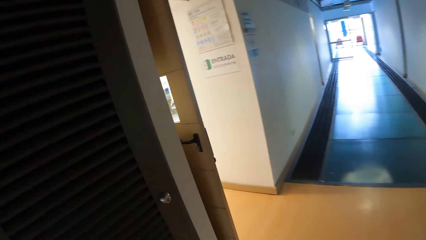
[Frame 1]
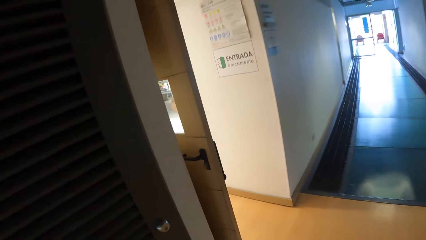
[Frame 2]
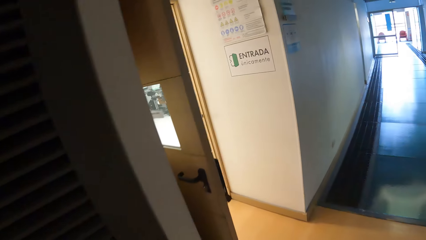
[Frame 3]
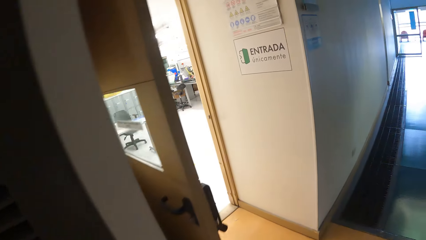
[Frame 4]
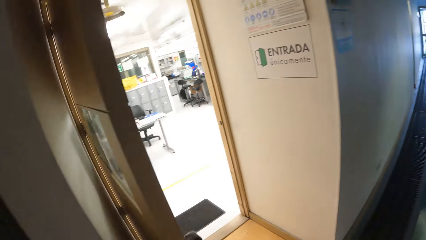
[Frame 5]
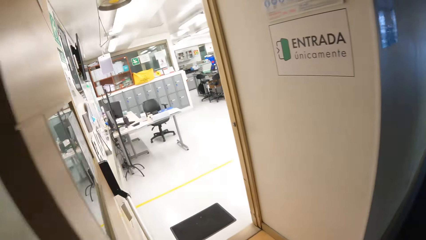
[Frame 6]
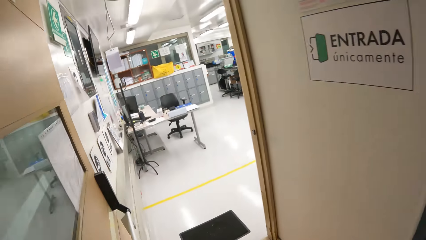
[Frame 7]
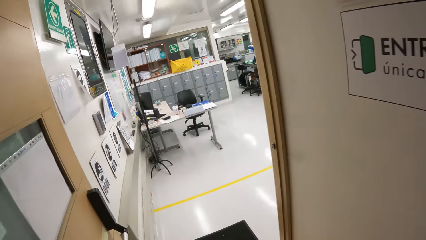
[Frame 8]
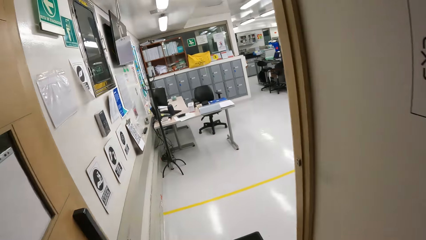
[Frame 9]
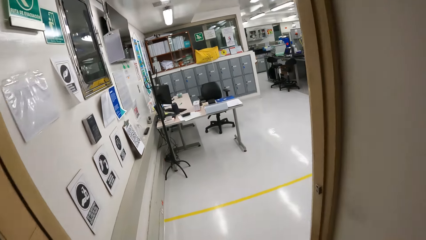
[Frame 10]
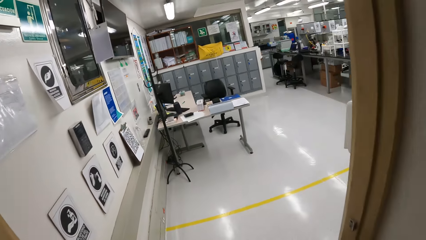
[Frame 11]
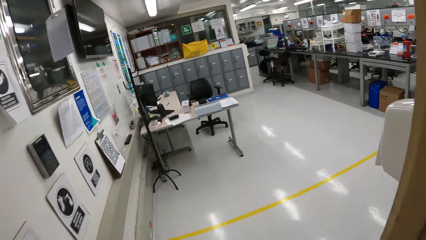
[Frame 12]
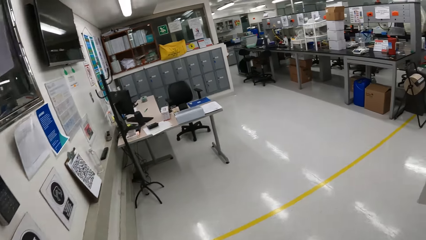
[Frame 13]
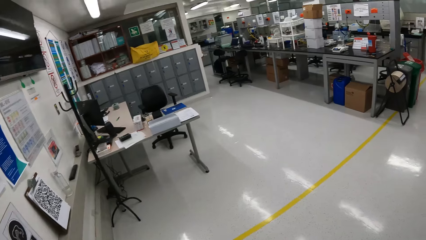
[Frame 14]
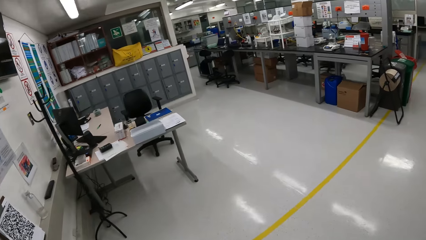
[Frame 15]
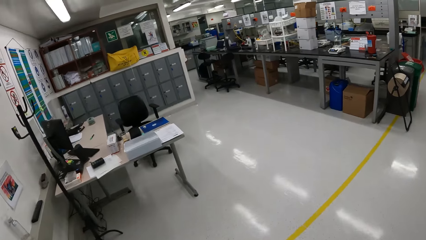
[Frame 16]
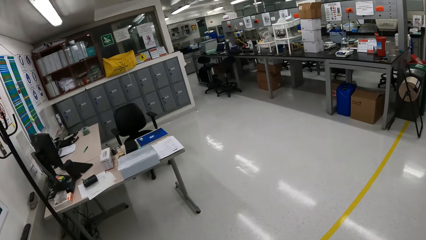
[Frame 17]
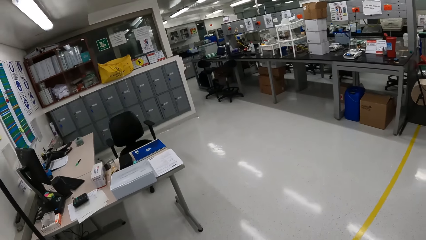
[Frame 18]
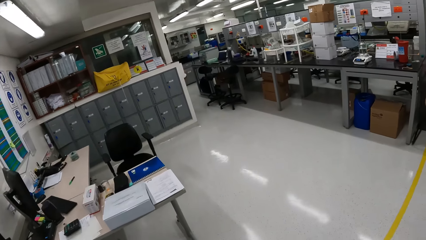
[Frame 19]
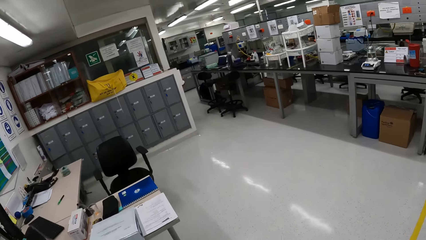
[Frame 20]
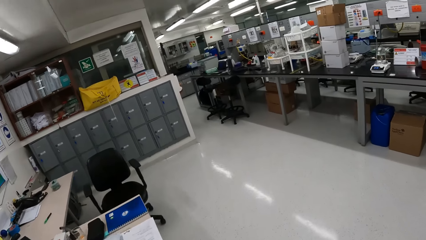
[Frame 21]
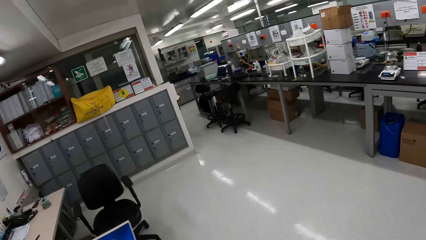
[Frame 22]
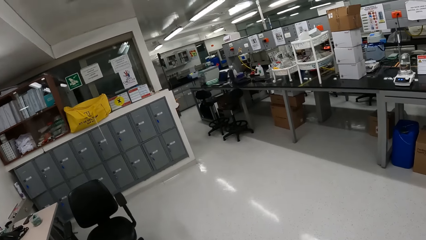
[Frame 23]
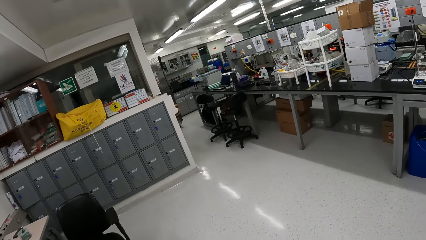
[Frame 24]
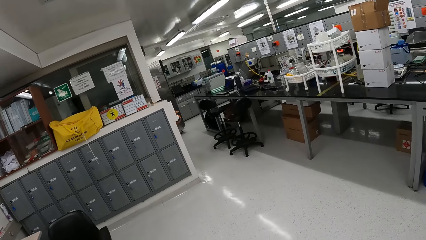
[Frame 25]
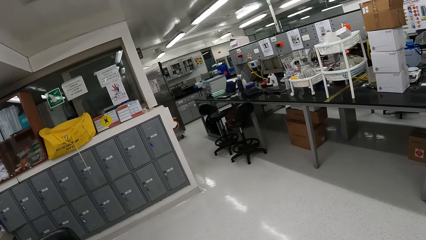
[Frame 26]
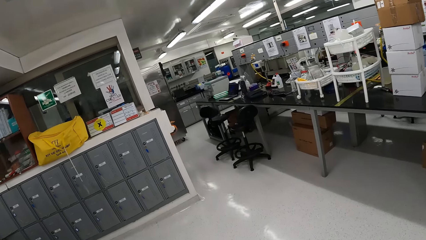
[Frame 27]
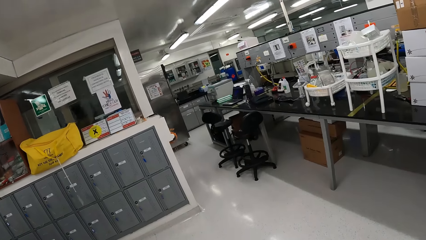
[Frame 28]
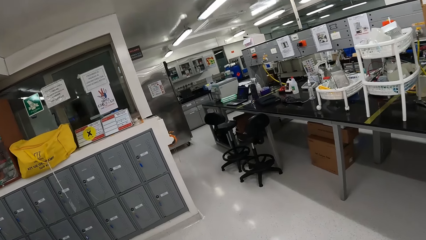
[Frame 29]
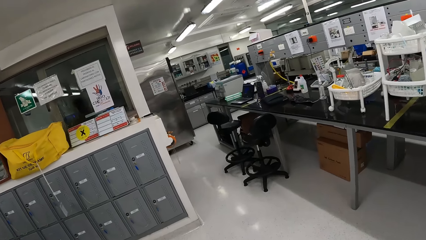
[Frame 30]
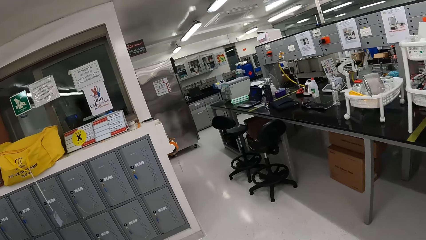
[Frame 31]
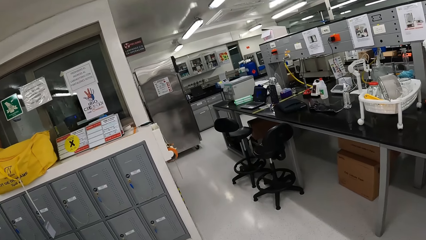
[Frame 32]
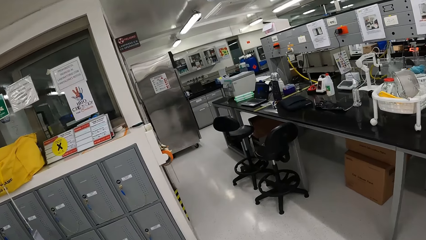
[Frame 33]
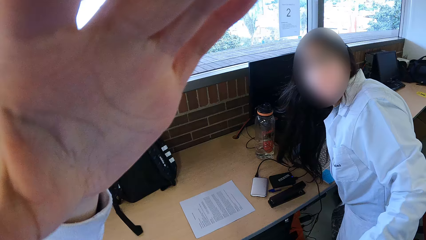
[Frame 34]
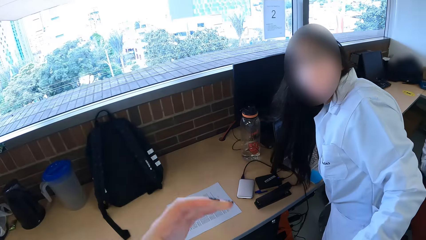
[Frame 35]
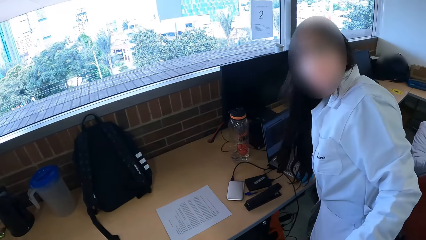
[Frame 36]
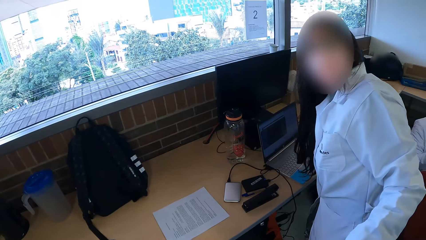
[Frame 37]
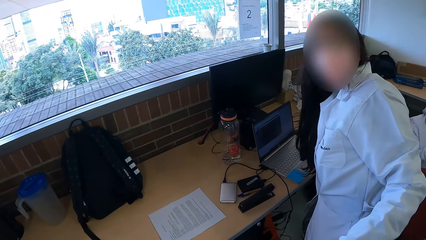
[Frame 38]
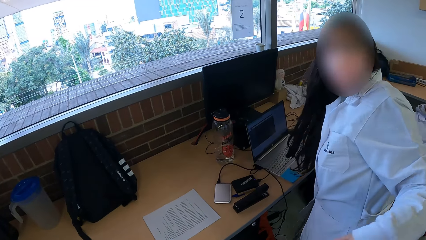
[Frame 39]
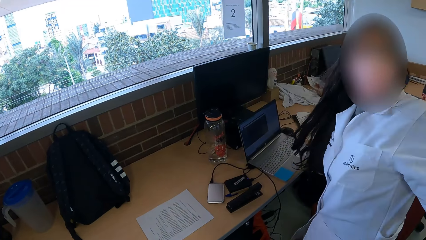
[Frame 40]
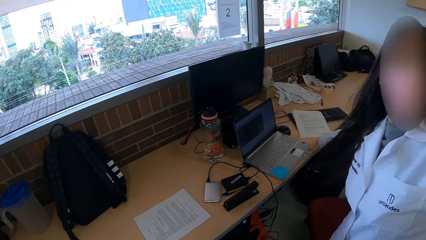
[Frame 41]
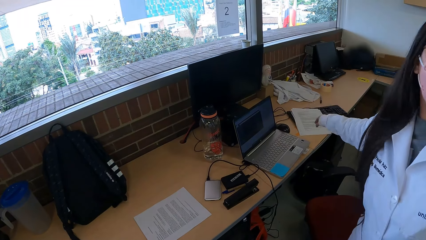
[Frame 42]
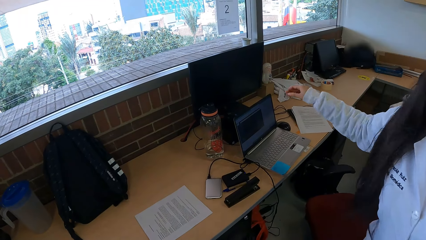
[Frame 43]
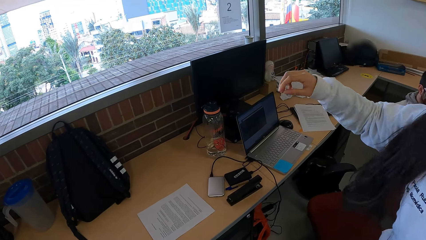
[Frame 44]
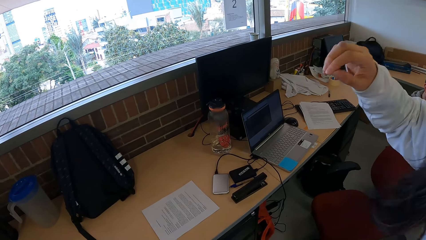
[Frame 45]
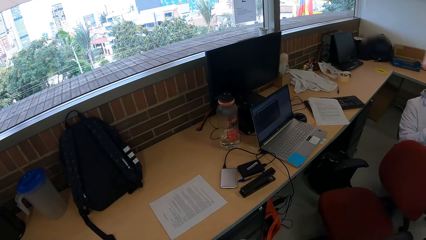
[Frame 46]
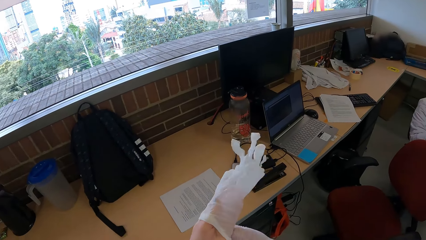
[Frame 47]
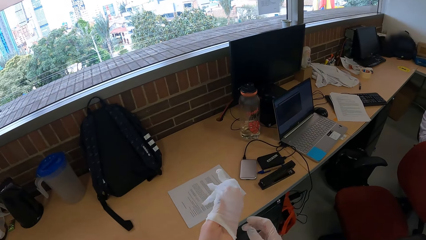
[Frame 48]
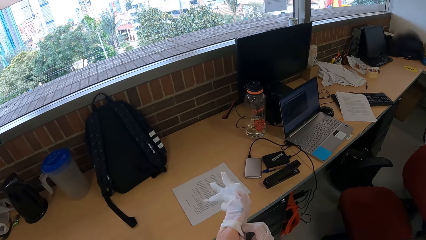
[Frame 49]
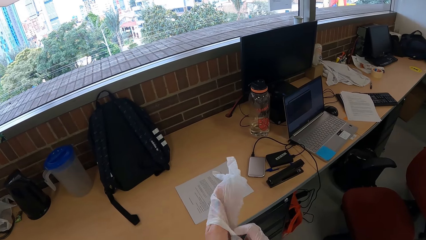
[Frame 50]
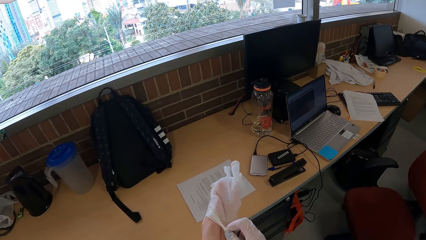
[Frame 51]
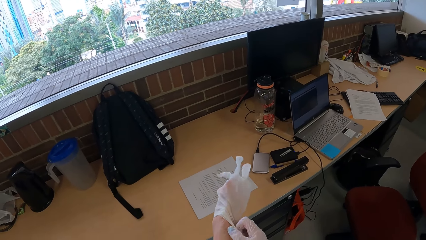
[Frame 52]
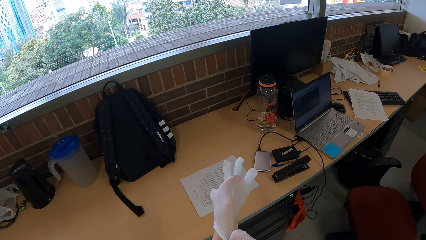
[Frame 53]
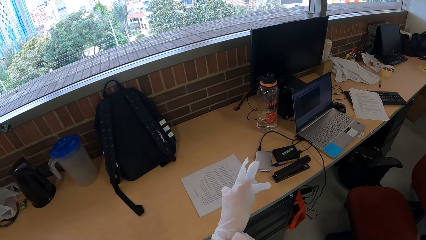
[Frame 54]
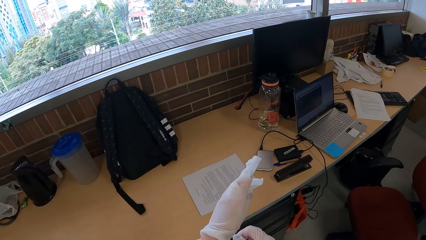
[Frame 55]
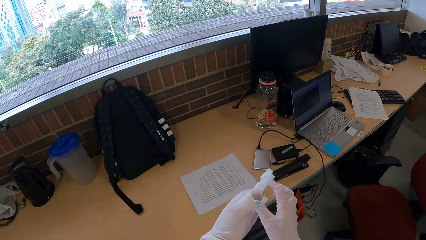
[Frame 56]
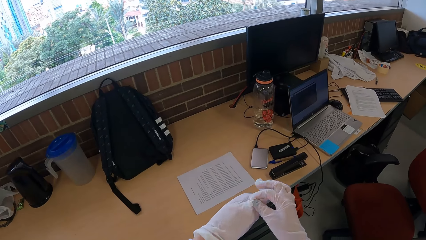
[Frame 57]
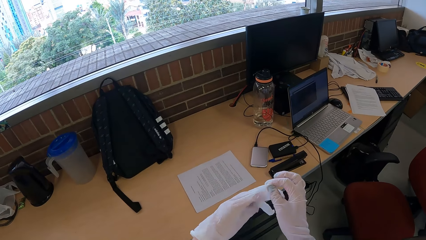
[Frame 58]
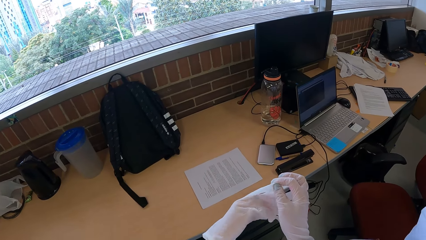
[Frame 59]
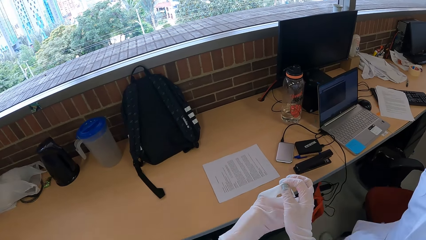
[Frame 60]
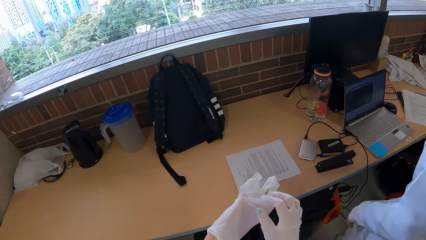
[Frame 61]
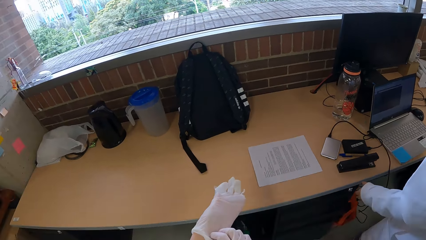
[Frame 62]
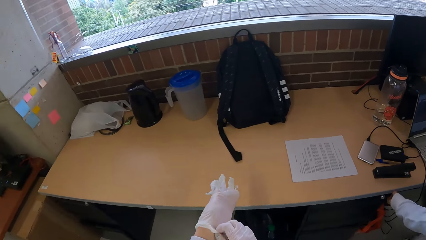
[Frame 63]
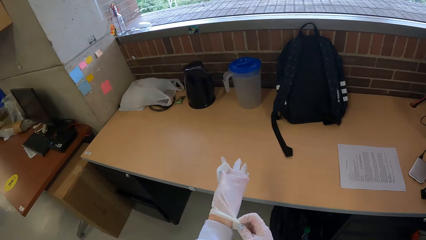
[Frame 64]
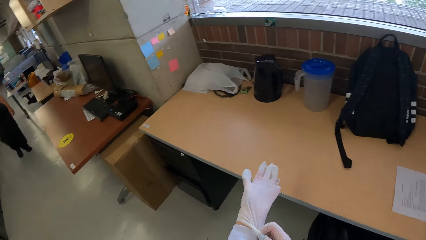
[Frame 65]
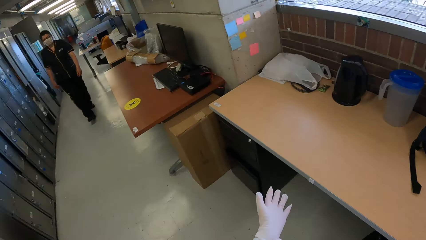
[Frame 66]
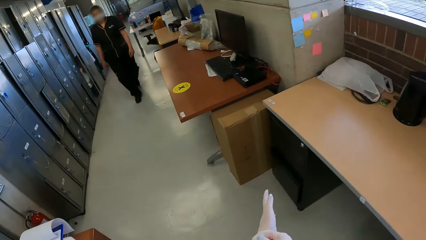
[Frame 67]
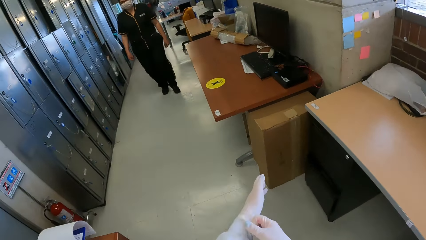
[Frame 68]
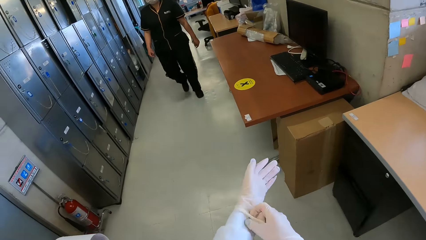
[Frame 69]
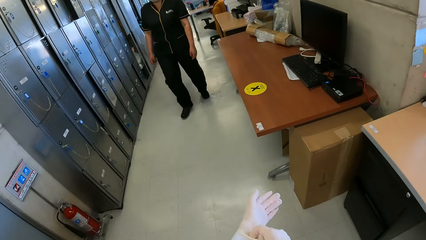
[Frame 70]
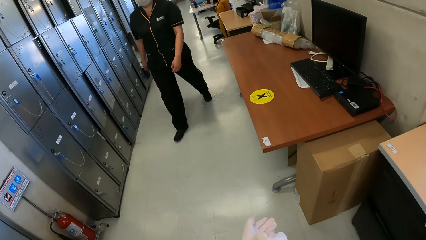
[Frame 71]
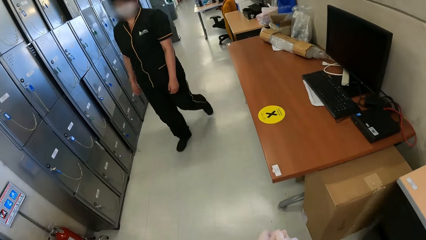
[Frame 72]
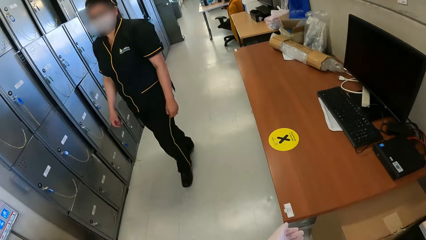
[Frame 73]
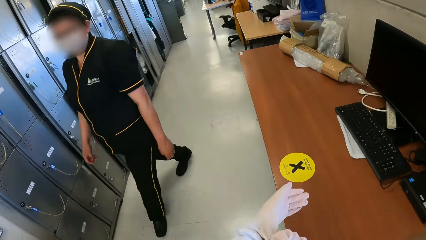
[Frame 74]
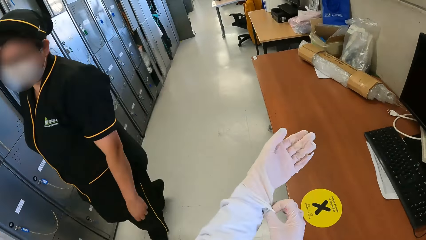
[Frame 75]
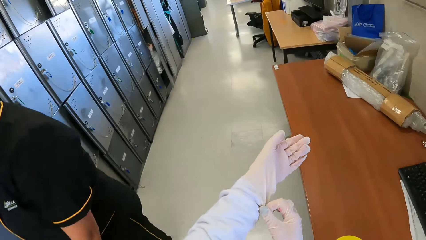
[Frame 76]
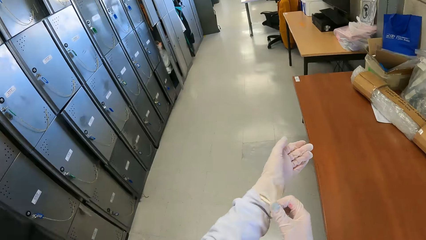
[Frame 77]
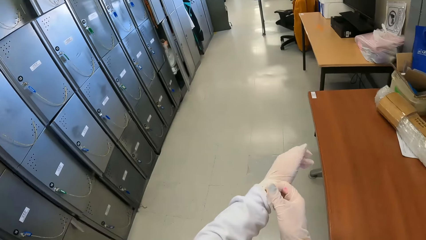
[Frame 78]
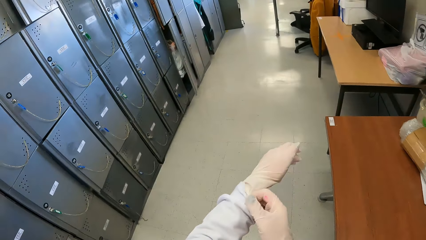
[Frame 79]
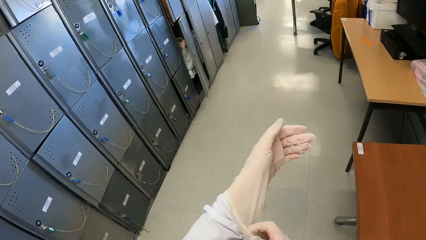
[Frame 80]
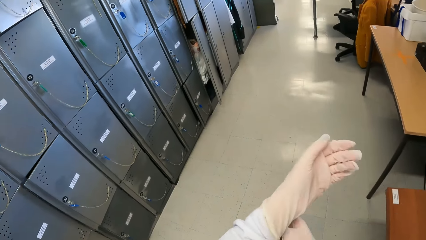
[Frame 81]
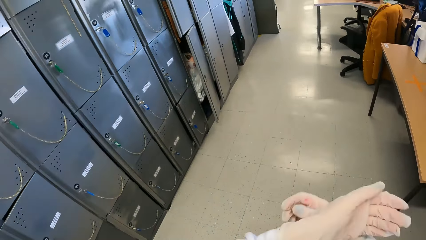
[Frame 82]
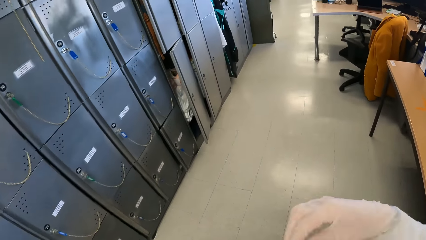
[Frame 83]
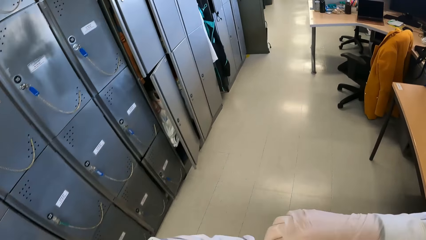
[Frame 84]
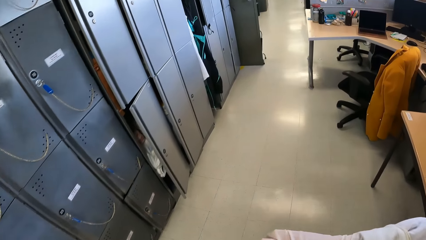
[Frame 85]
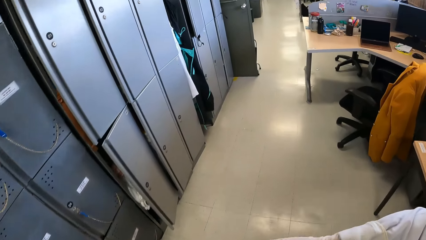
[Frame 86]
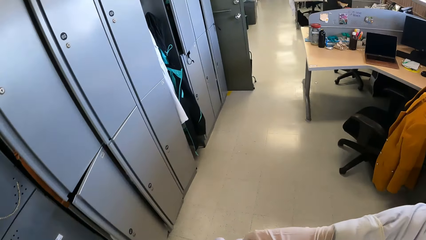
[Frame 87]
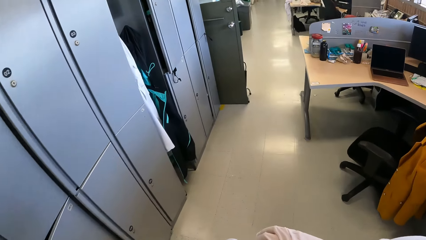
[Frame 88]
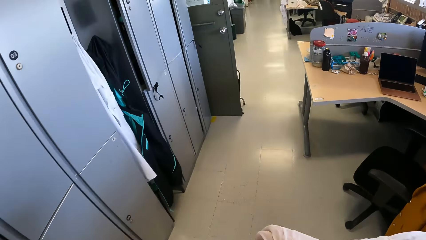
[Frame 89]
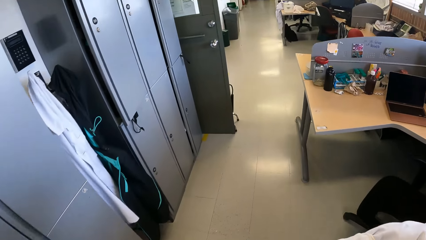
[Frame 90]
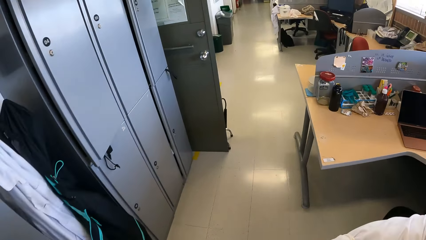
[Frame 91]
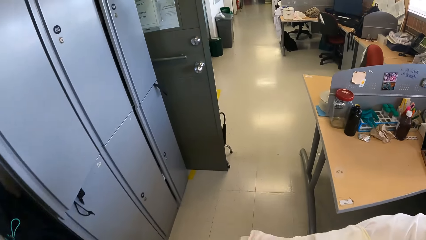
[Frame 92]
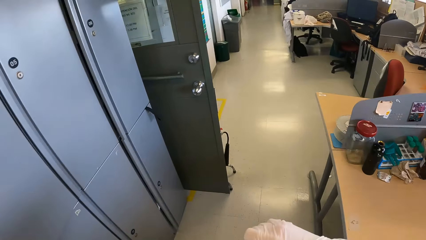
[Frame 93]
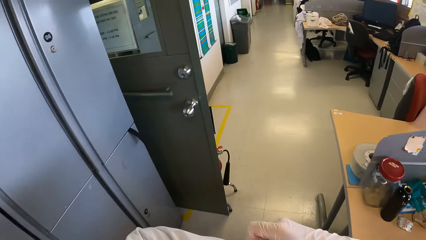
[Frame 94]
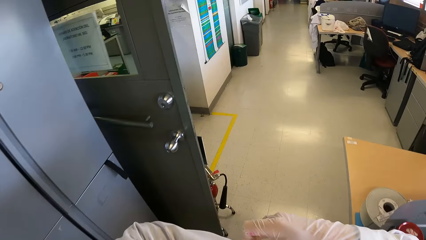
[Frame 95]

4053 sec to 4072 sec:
The camera wearer walks into a laboratory. She converses with a woman. The woman interacts with the camera wearer. The camera wearer wears a pair of gloves in her left hand with her right hand. She walks around. She interacts with another woman.
